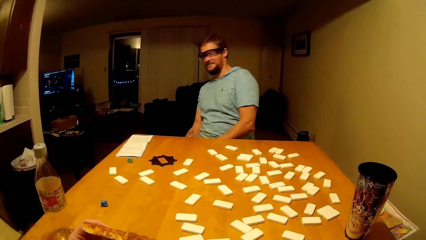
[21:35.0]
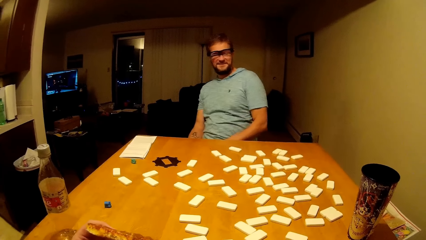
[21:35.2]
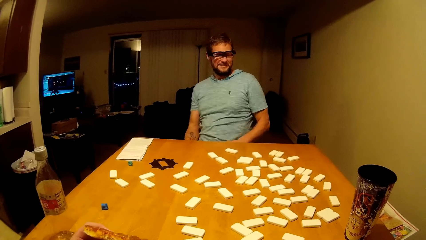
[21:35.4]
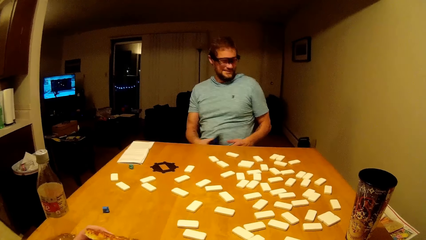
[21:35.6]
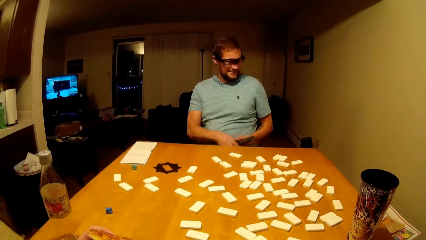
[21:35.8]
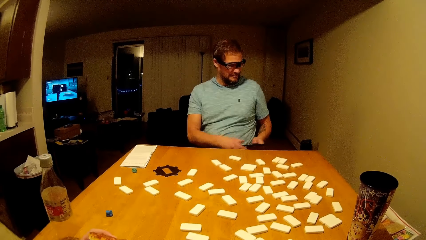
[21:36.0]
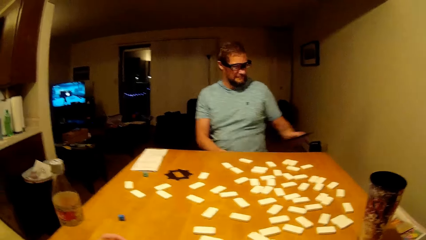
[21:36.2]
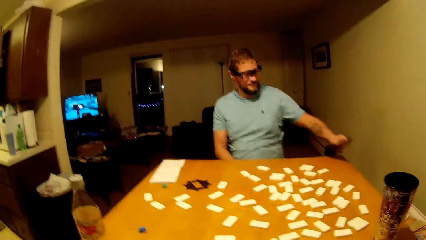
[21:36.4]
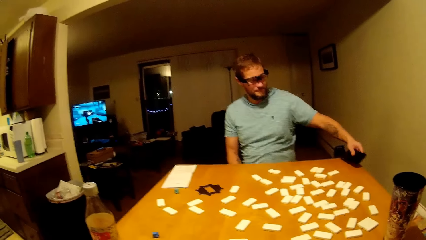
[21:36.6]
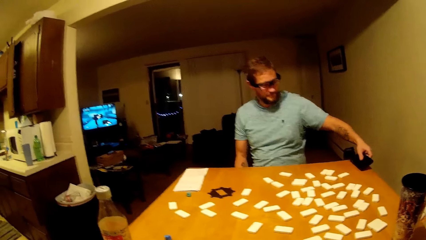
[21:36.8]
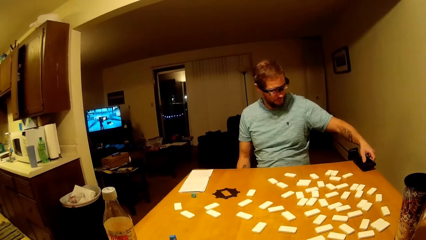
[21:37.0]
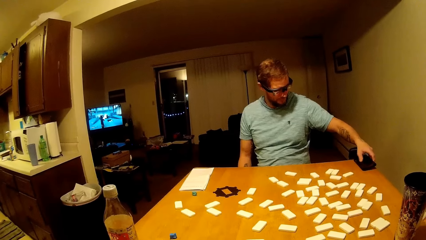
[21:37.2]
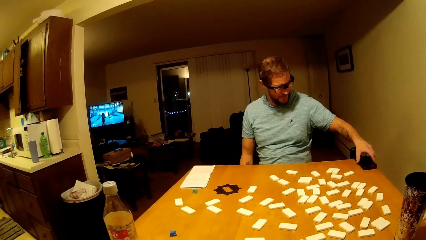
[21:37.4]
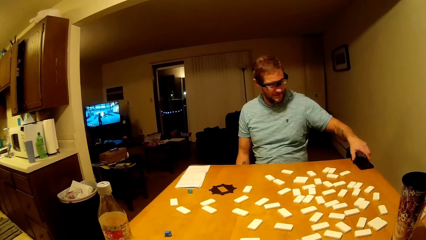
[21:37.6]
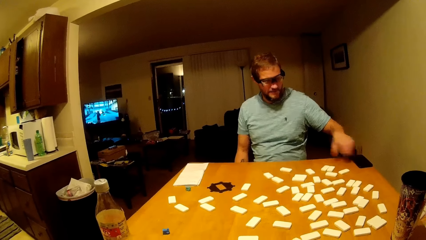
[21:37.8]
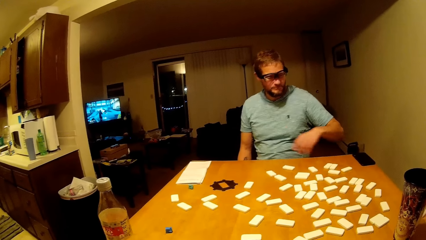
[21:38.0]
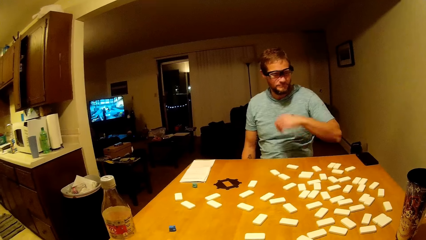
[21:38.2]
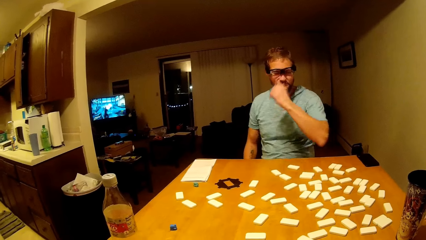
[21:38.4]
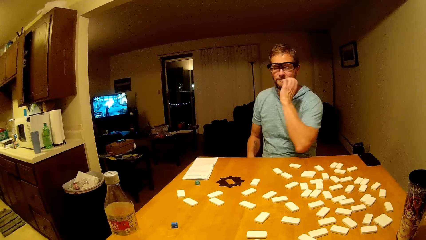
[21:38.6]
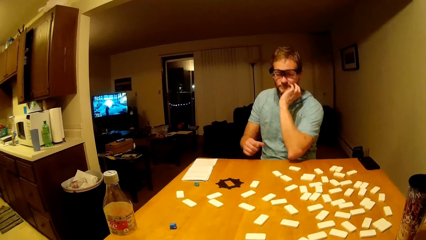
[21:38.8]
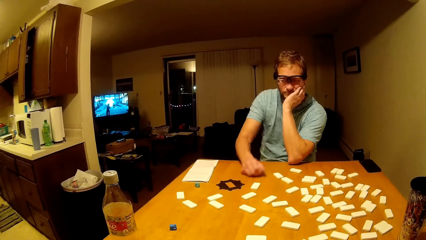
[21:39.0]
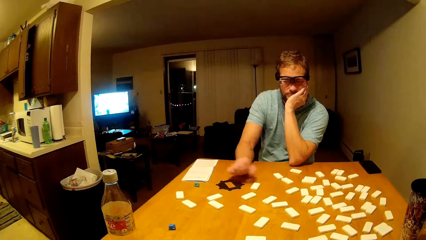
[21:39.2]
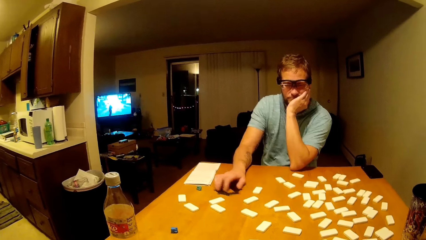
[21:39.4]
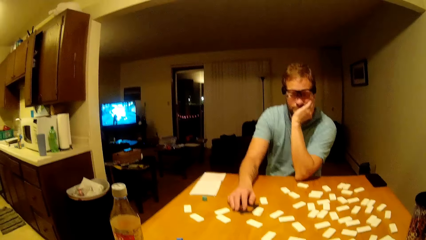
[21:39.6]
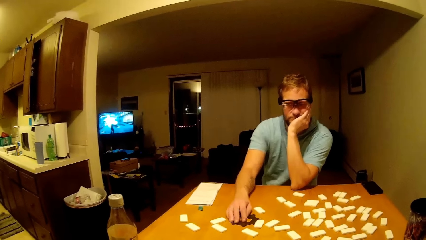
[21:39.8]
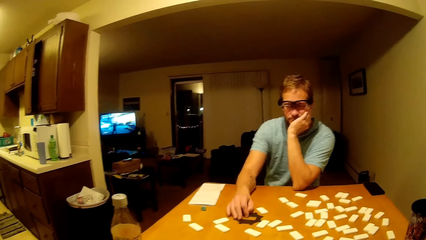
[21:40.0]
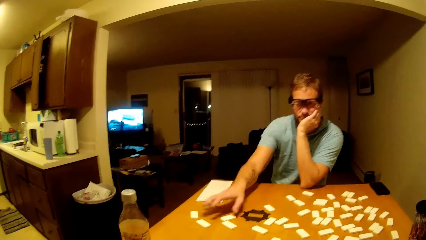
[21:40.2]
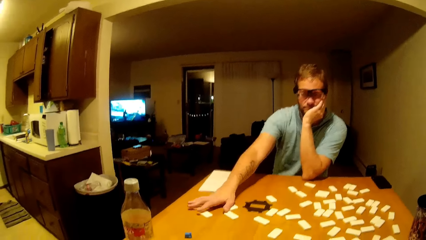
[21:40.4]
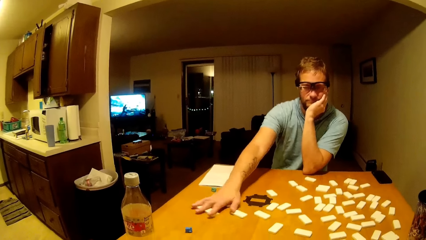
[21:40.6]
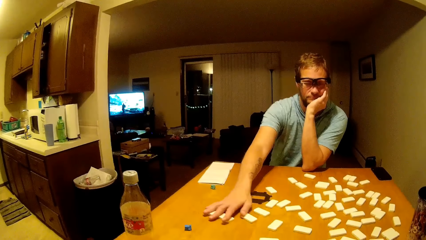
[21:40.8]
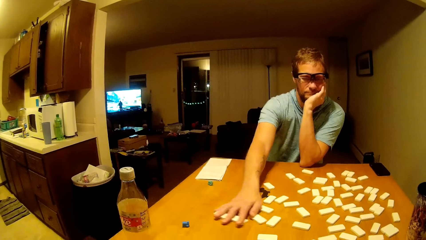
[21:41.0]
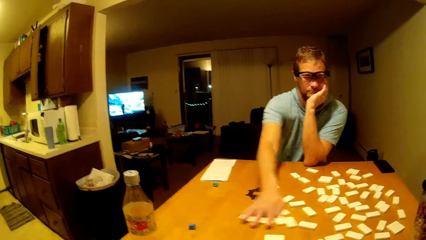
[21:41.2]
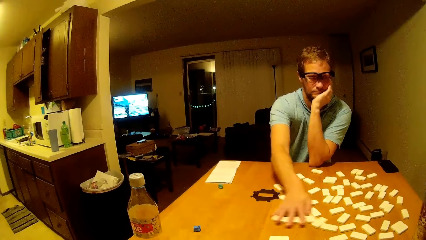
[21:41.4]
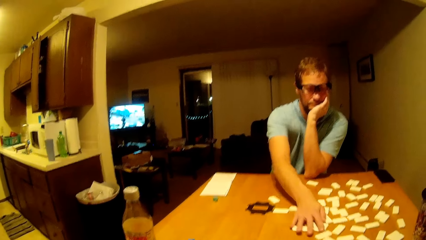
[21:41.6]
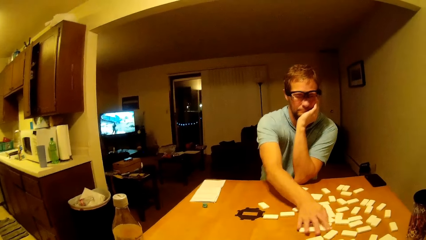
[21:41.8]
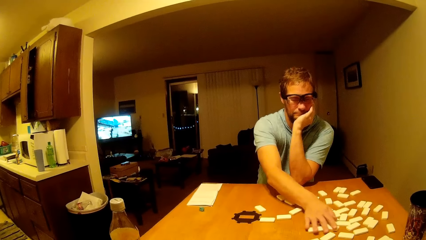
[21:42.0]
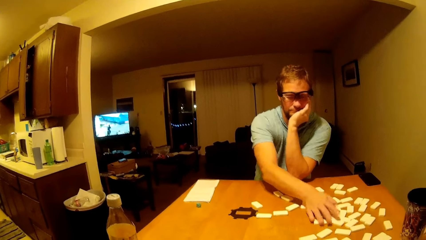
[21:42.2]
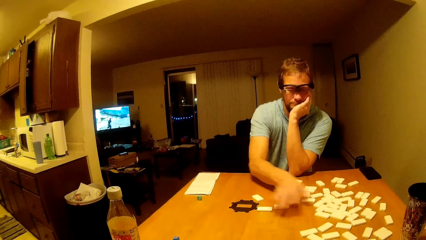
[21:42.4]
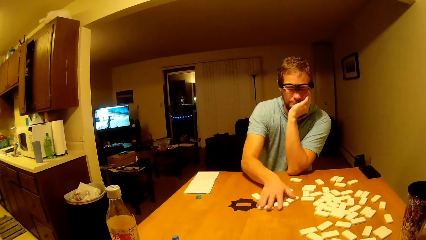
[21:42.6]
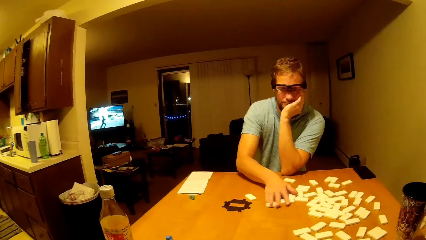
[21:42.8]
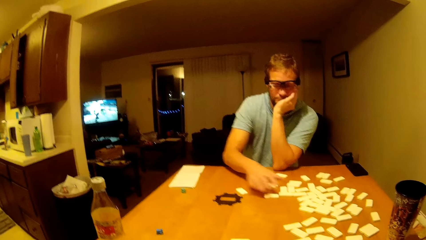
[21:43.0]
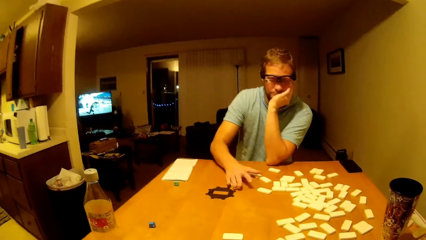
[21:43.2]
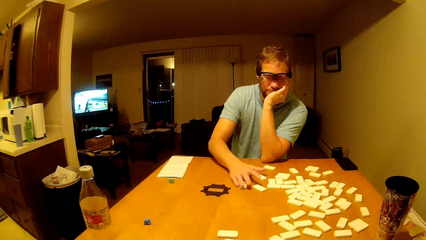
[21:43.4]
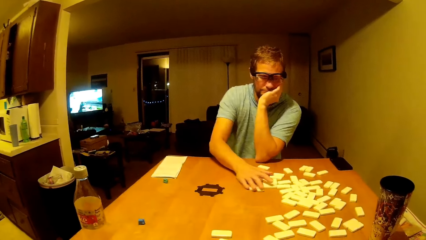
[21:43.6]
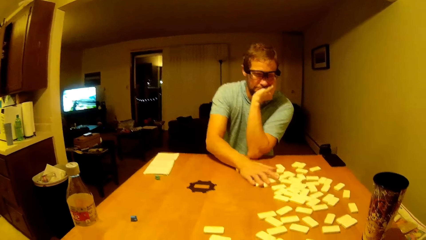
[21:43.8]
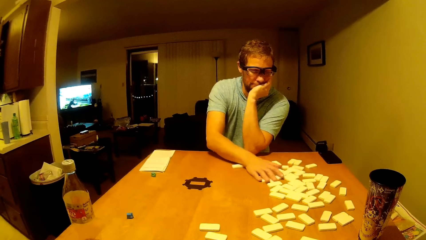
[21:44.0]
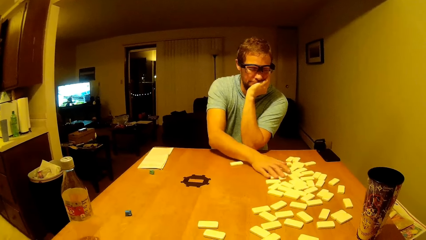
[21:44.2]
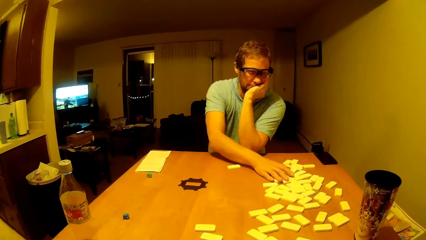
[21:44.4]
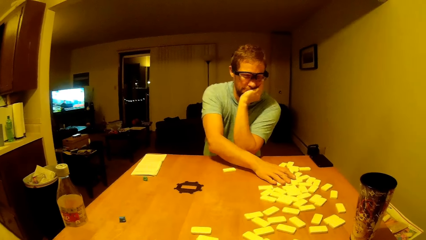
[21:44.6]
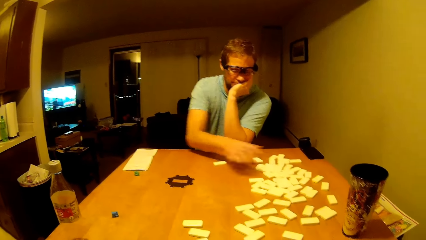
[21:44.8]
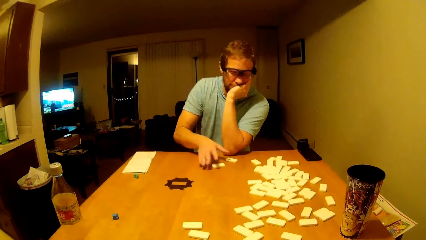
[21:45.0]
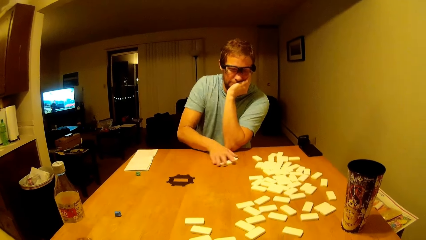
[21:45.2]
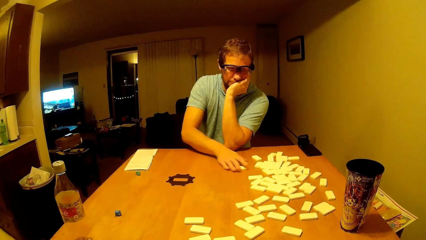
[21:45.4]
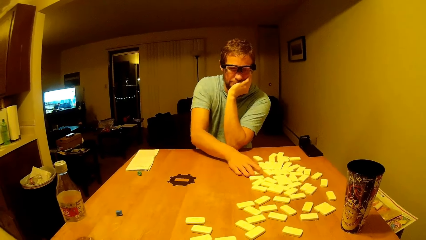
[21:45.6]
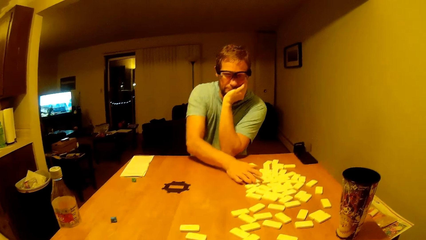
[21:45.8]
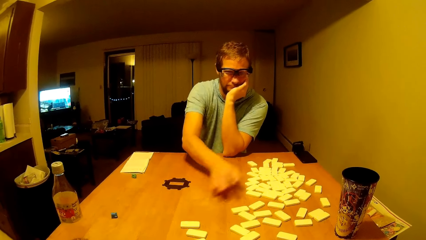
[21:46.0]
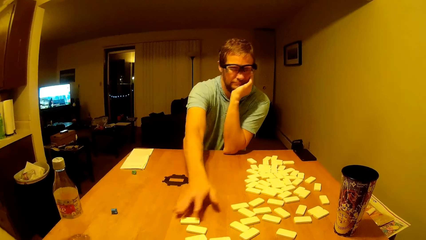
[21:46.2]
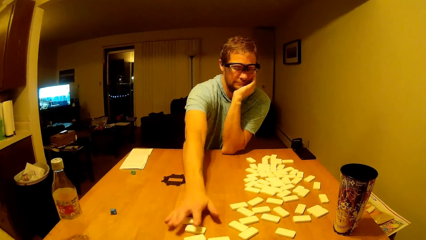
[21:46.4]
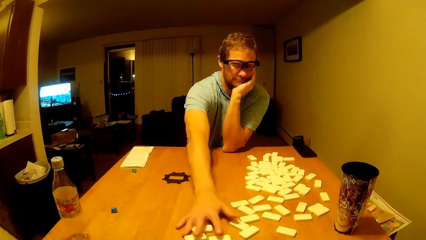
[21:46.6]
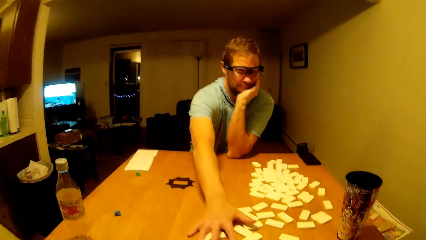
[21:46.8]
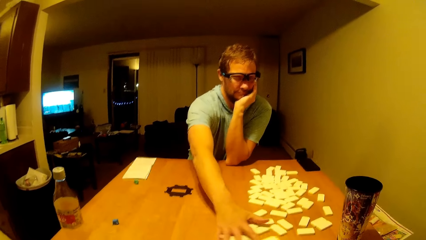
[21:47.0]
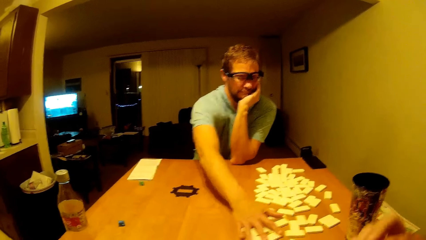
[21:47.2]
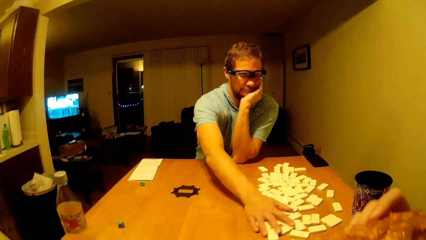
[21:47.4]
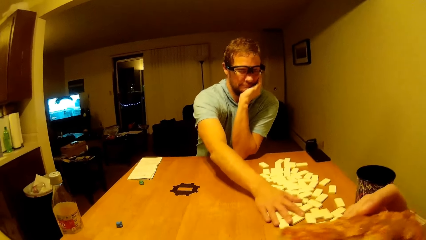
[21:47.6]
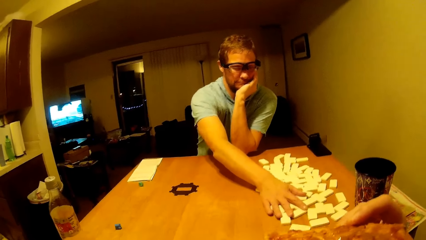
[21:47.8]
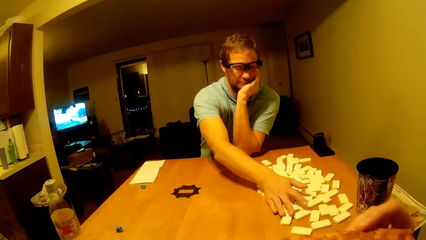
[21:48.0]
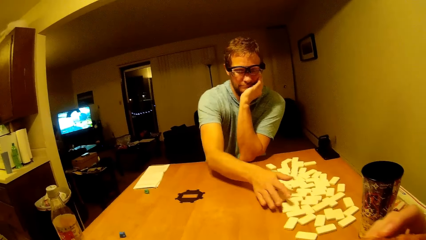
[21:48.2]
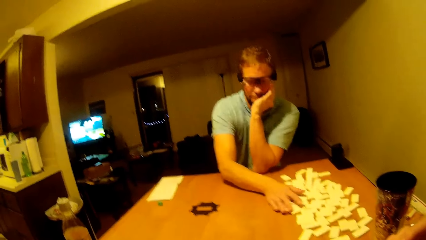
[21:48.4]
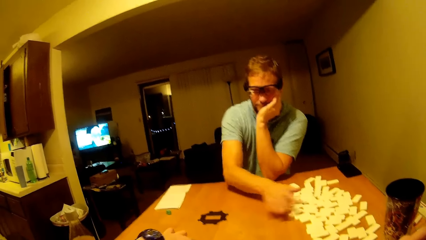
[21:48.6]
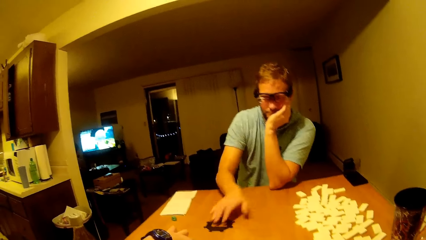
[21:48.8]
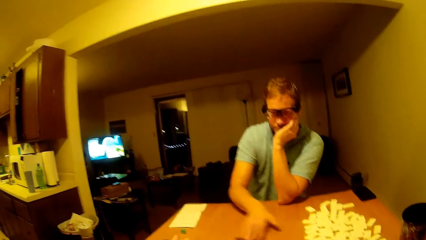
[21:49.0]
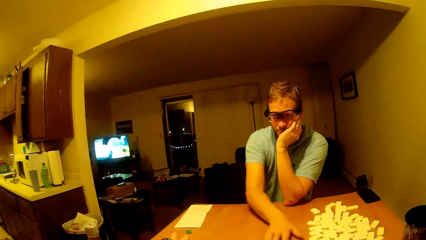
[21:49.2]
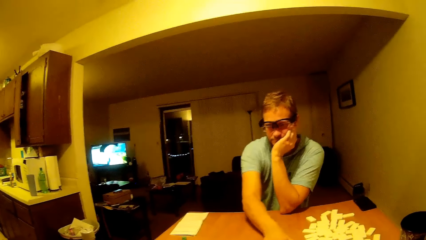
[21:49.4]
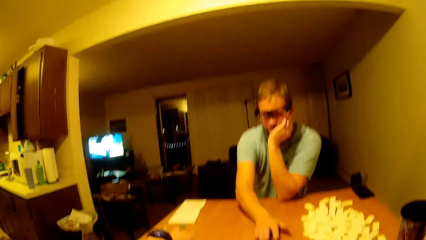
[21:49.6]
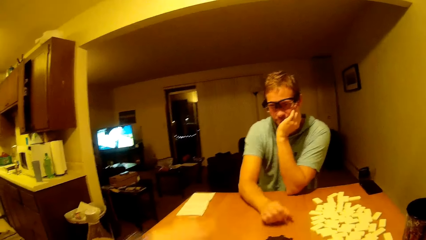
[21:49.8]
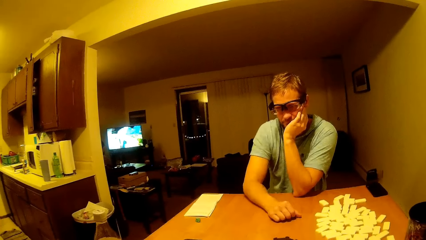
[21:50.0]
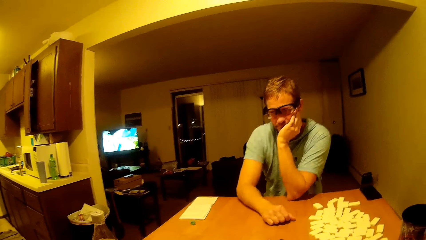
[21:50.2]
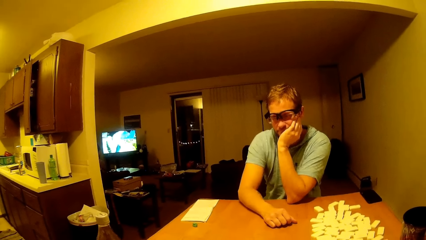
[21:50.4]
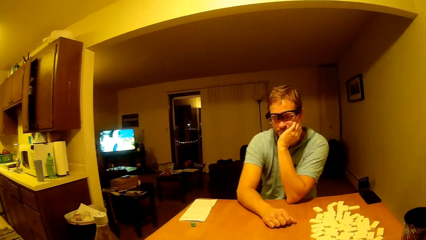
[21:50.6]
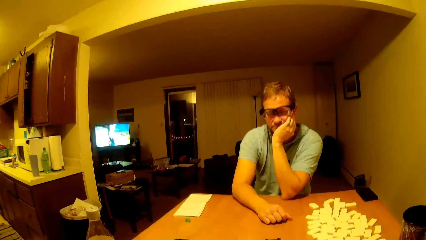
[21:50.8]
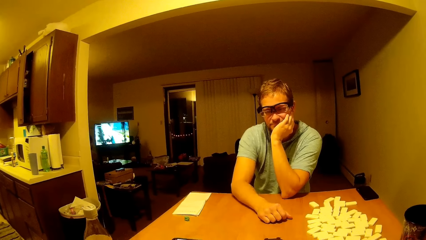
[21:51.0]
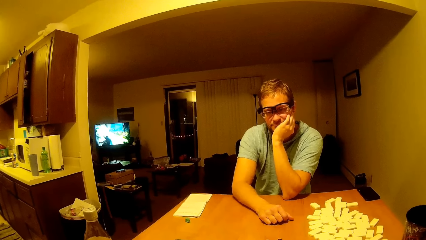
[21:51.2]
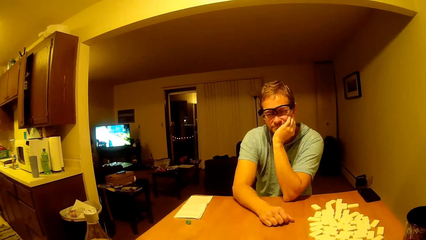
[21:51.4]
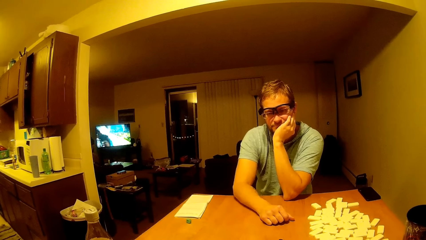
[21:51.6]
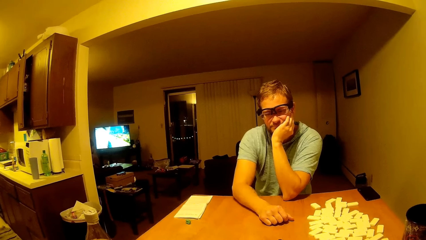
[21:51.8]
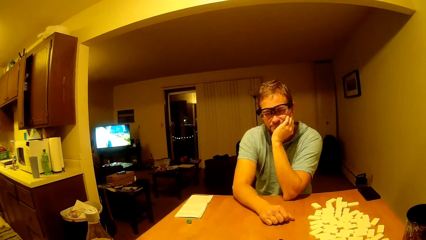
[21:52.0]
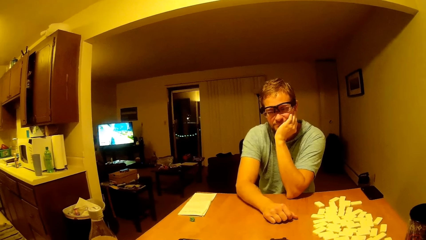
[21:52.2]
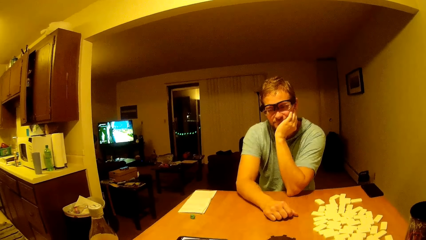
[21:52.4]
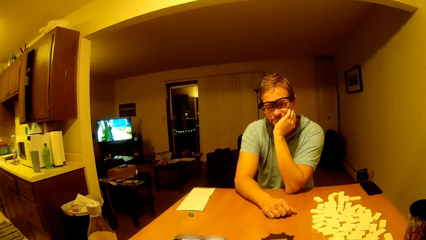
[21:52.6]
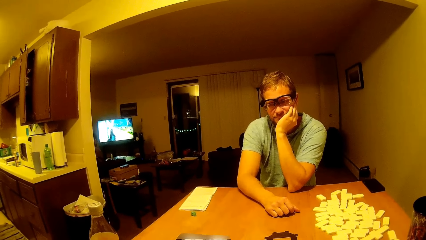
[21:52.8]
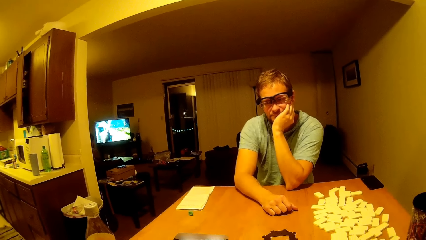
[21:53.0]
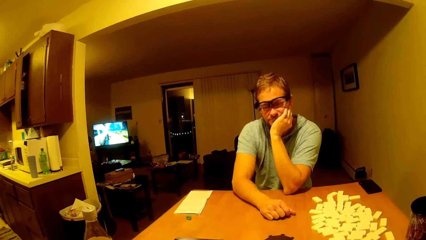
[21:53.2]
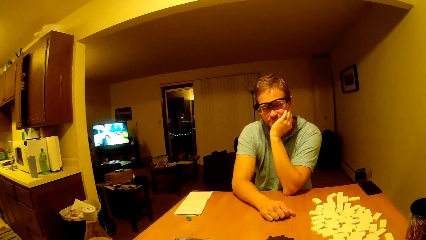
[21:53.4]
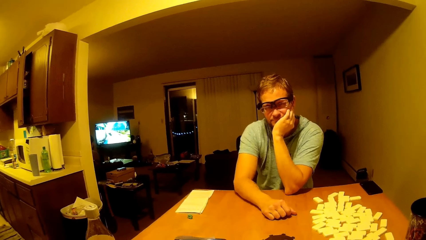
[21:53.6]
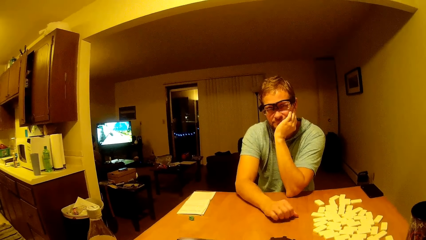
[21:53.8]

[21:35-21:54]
A man places his phone on the table. The man moves something. The man slides dice or mahjong pieces on the table.
